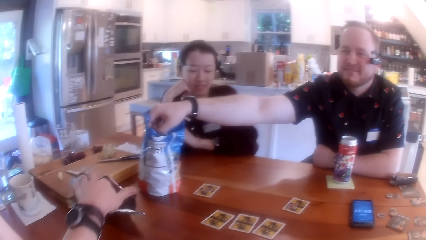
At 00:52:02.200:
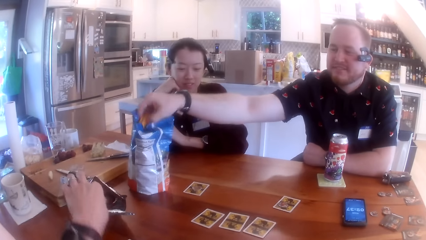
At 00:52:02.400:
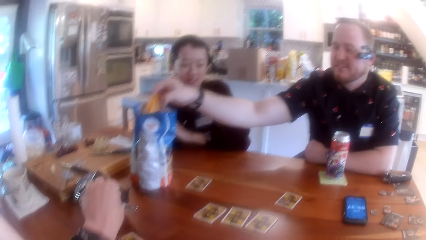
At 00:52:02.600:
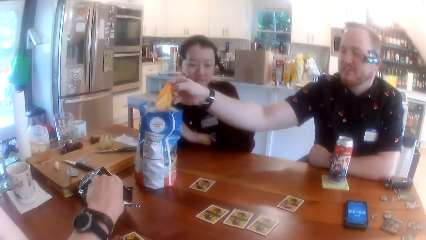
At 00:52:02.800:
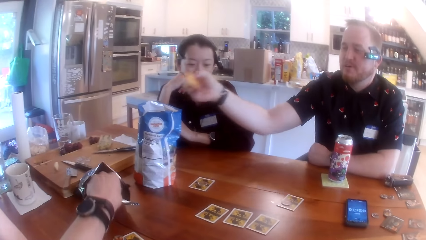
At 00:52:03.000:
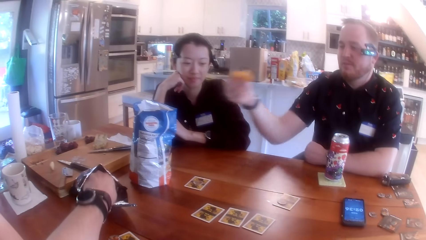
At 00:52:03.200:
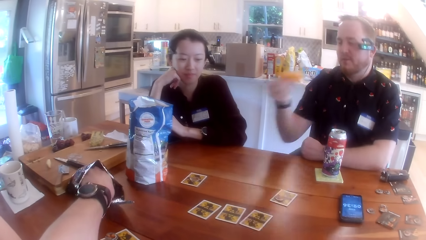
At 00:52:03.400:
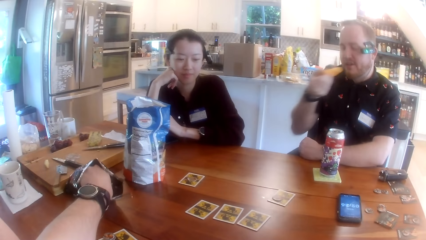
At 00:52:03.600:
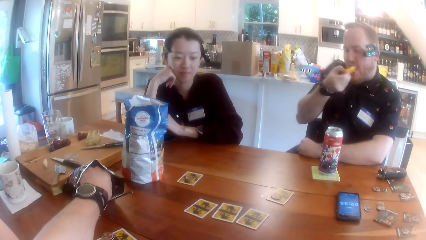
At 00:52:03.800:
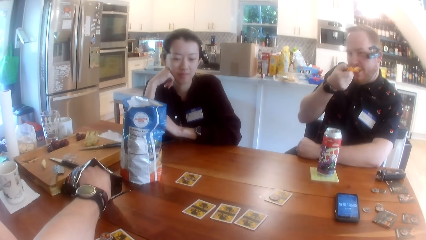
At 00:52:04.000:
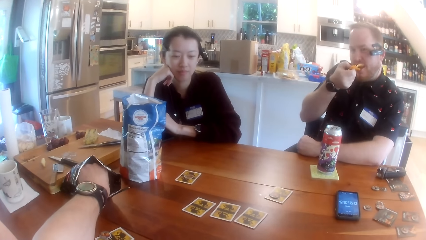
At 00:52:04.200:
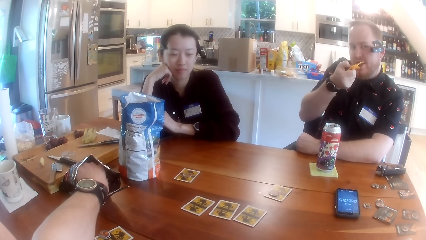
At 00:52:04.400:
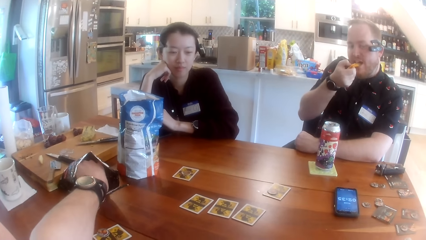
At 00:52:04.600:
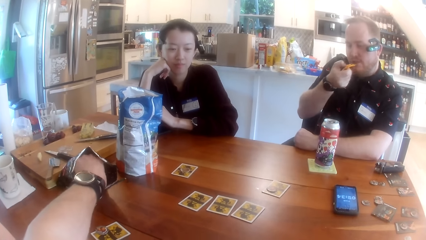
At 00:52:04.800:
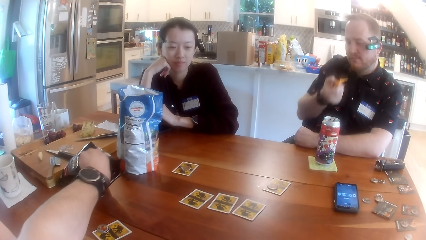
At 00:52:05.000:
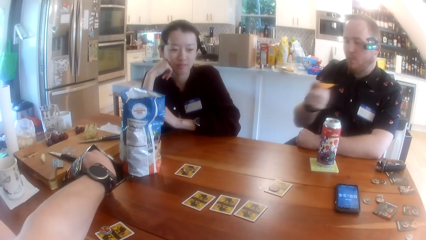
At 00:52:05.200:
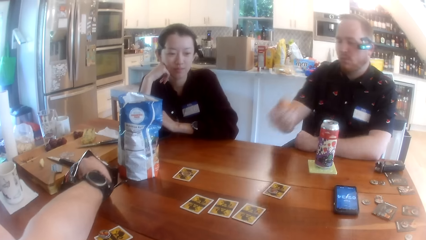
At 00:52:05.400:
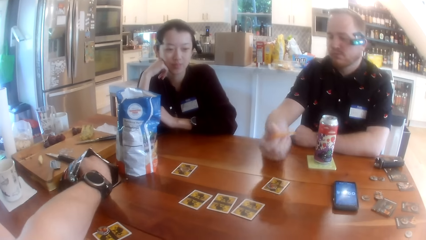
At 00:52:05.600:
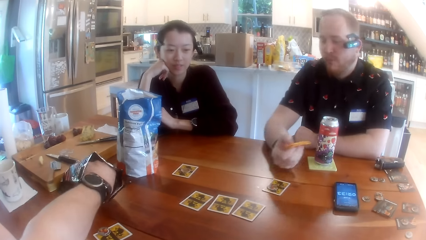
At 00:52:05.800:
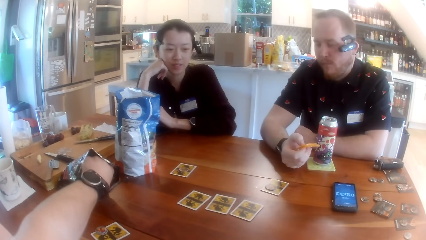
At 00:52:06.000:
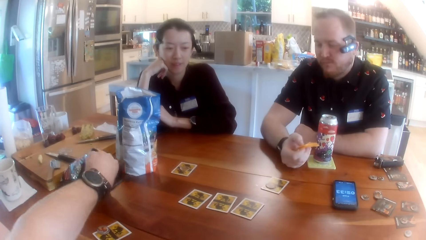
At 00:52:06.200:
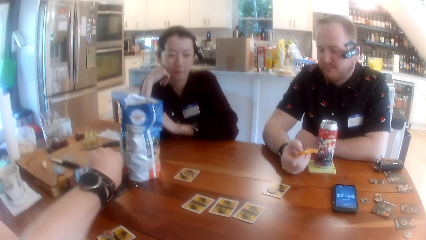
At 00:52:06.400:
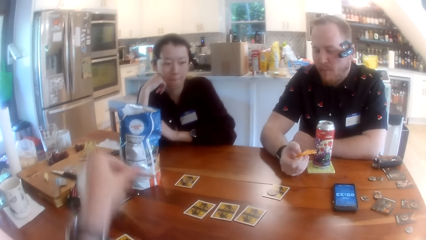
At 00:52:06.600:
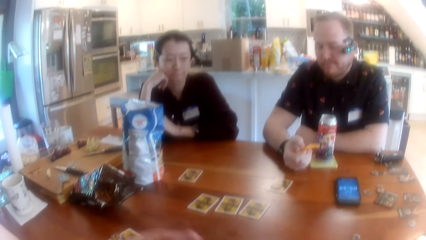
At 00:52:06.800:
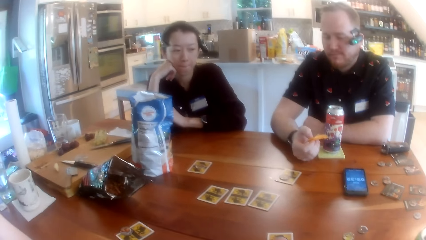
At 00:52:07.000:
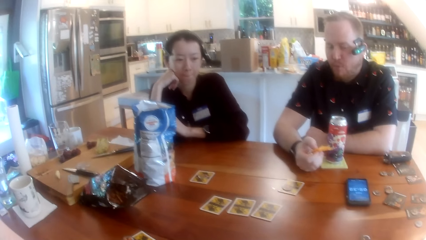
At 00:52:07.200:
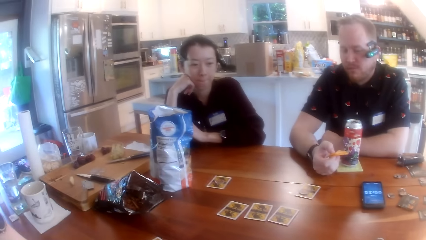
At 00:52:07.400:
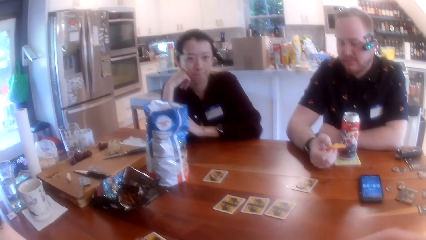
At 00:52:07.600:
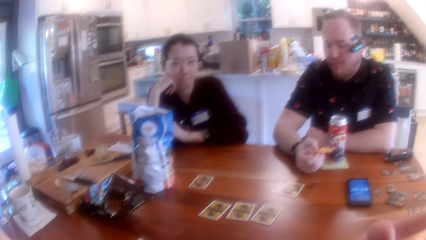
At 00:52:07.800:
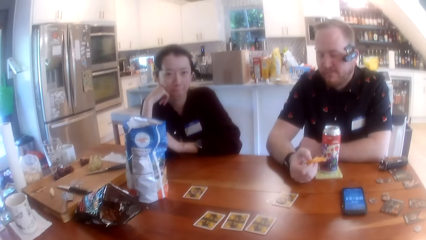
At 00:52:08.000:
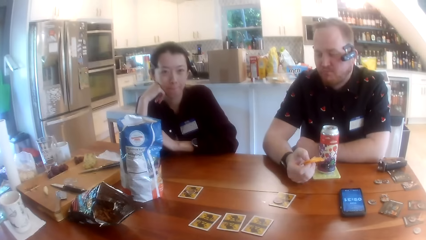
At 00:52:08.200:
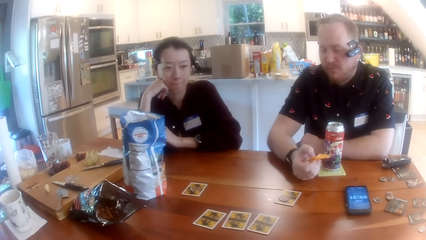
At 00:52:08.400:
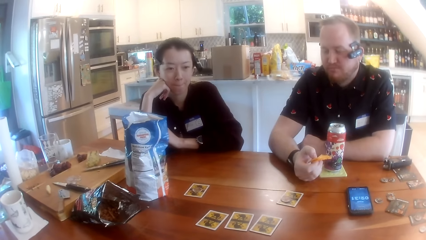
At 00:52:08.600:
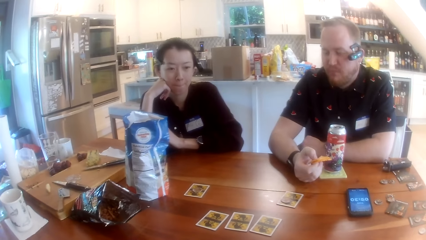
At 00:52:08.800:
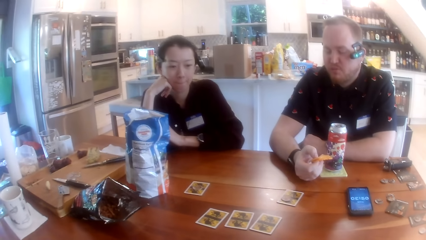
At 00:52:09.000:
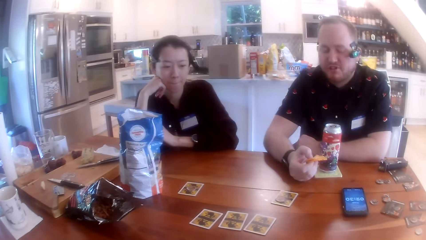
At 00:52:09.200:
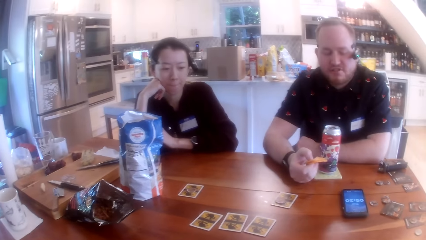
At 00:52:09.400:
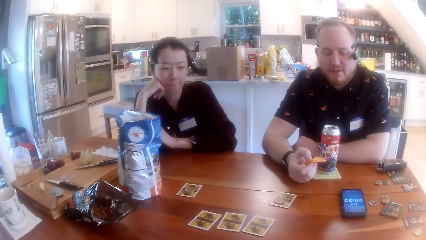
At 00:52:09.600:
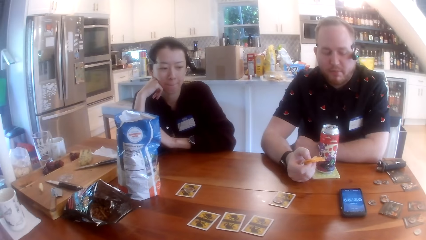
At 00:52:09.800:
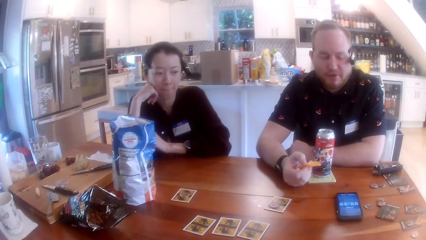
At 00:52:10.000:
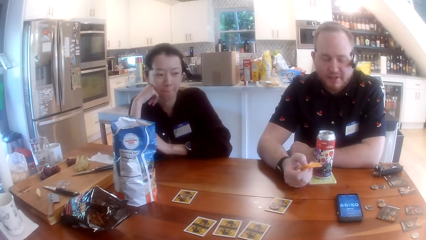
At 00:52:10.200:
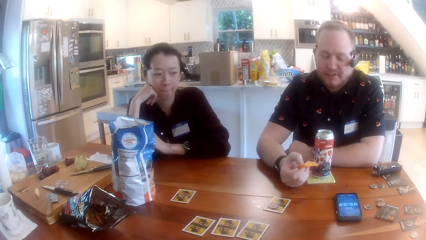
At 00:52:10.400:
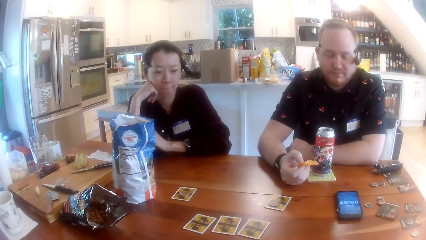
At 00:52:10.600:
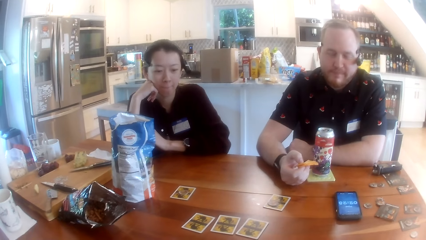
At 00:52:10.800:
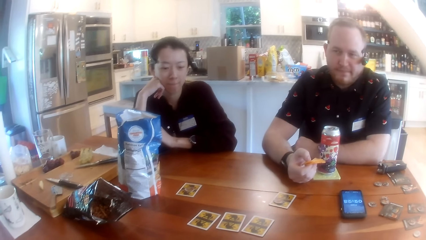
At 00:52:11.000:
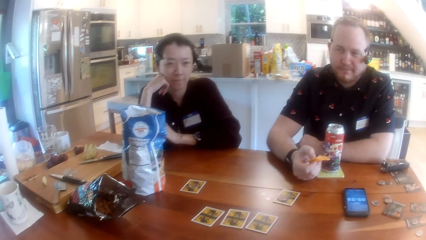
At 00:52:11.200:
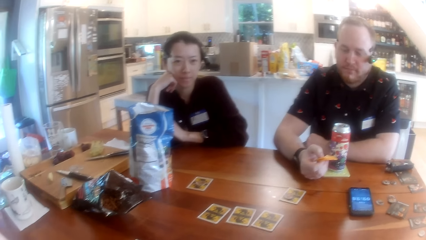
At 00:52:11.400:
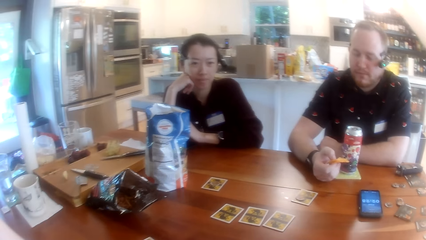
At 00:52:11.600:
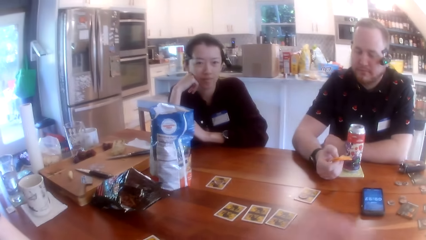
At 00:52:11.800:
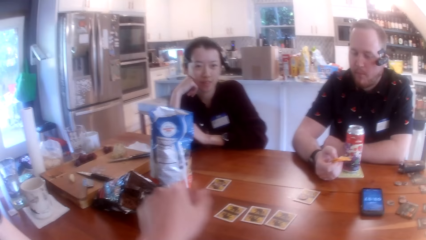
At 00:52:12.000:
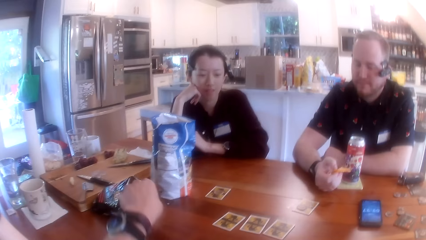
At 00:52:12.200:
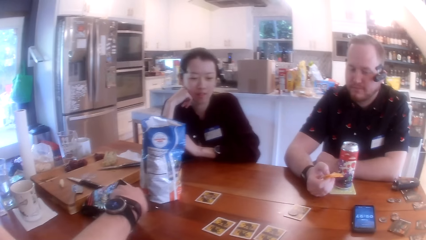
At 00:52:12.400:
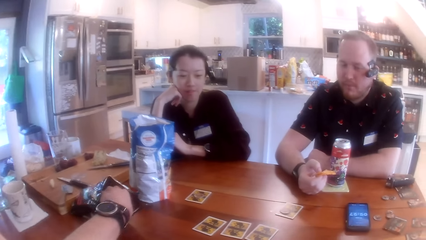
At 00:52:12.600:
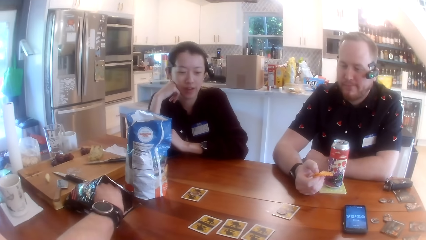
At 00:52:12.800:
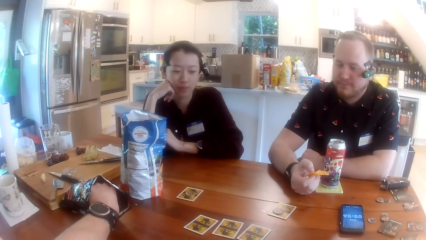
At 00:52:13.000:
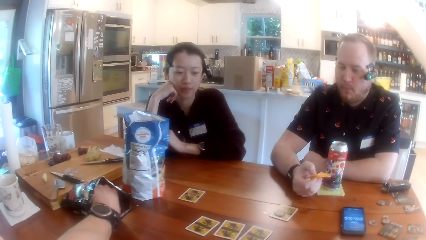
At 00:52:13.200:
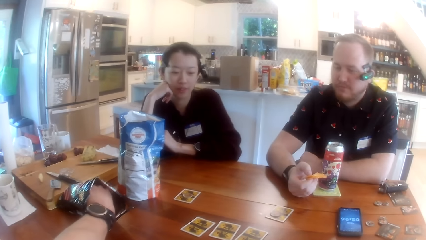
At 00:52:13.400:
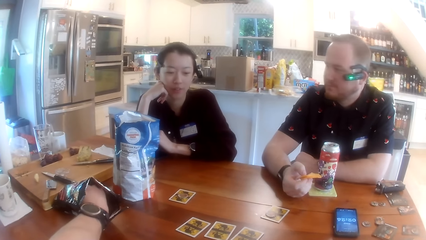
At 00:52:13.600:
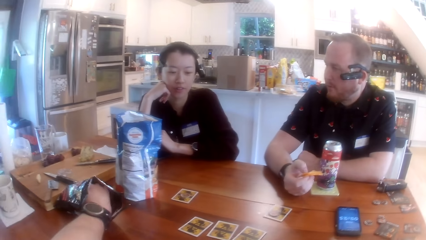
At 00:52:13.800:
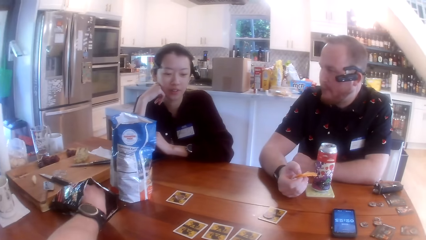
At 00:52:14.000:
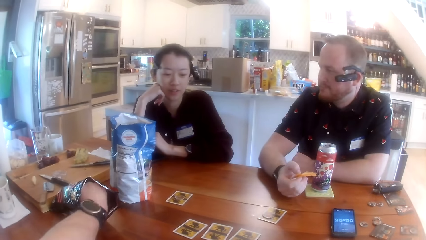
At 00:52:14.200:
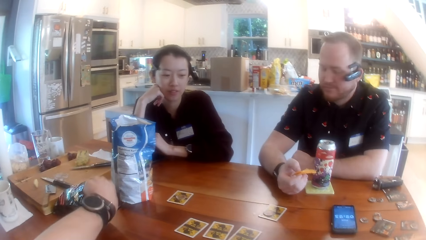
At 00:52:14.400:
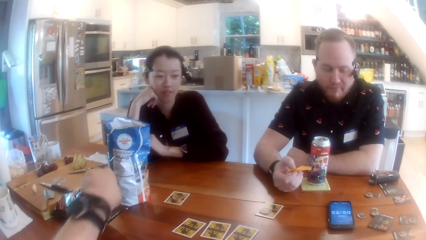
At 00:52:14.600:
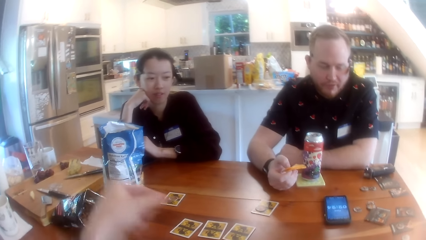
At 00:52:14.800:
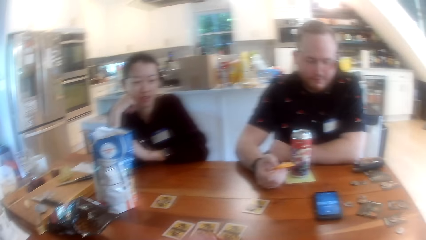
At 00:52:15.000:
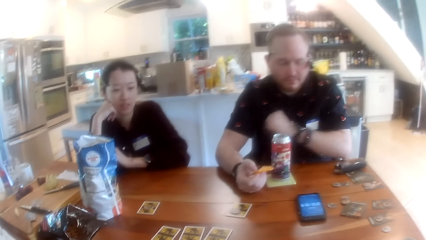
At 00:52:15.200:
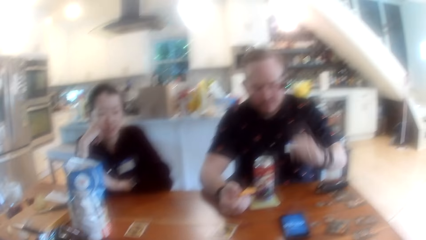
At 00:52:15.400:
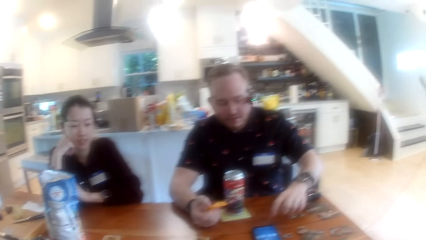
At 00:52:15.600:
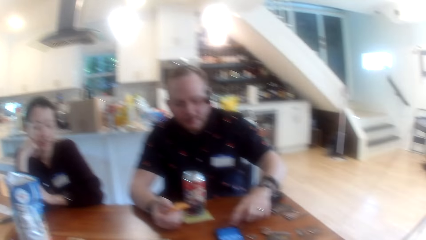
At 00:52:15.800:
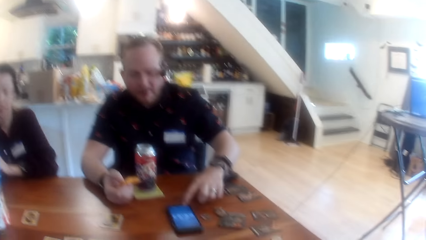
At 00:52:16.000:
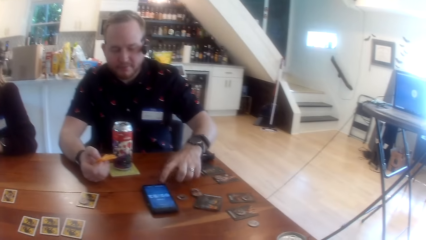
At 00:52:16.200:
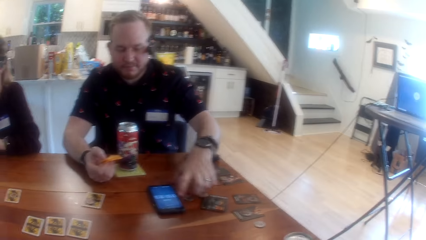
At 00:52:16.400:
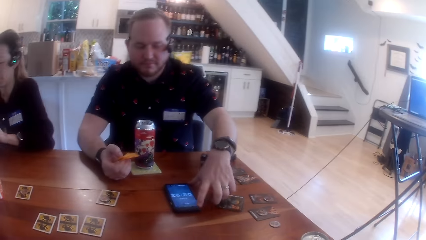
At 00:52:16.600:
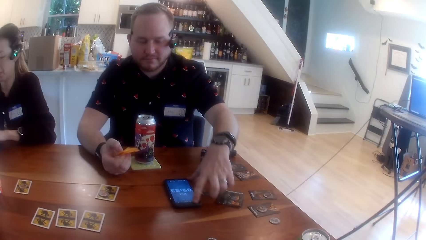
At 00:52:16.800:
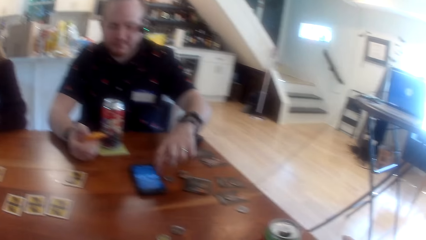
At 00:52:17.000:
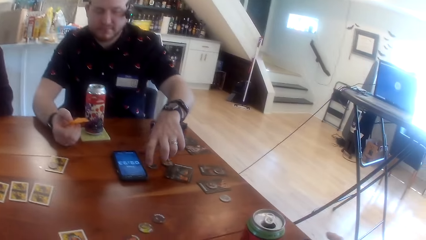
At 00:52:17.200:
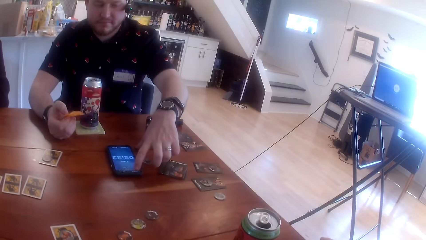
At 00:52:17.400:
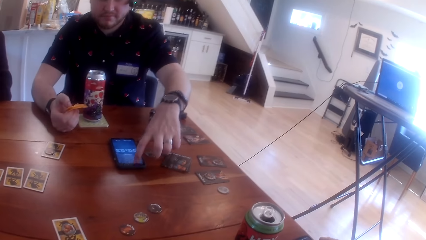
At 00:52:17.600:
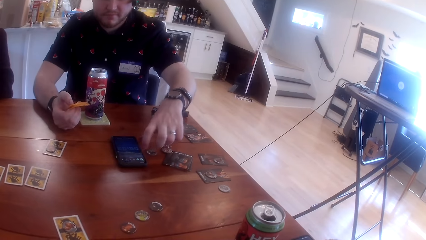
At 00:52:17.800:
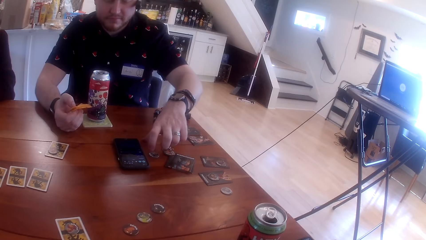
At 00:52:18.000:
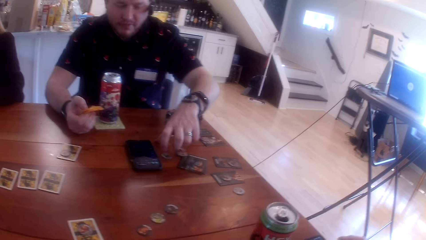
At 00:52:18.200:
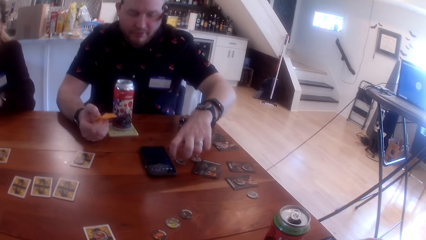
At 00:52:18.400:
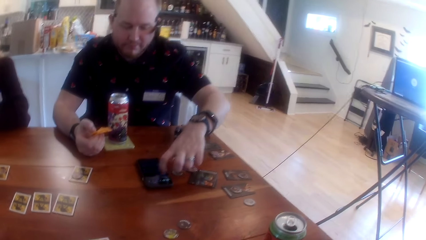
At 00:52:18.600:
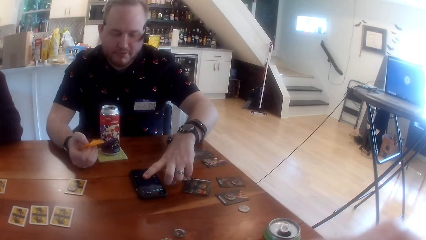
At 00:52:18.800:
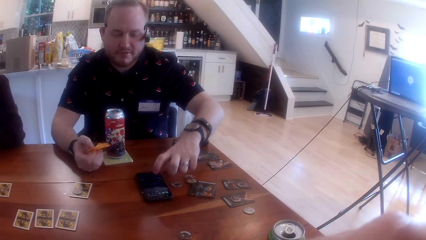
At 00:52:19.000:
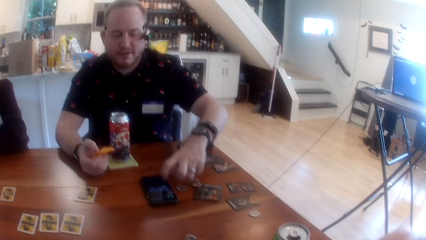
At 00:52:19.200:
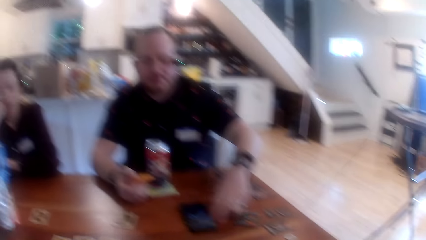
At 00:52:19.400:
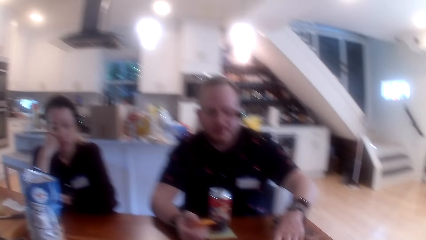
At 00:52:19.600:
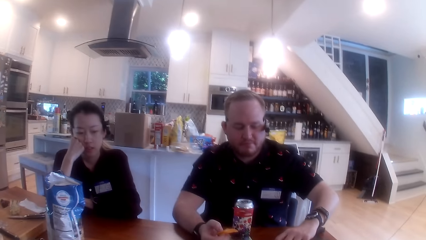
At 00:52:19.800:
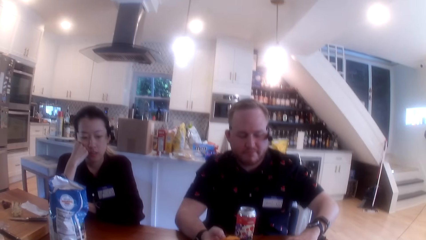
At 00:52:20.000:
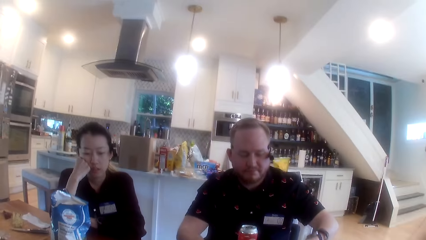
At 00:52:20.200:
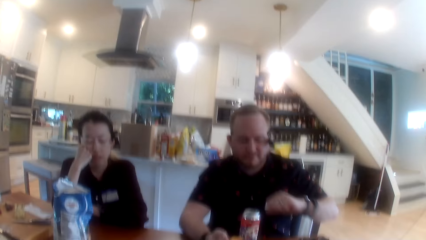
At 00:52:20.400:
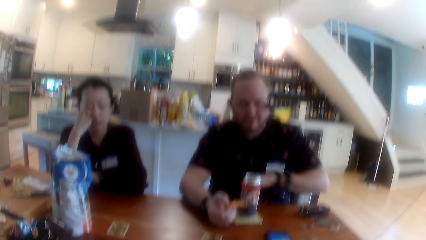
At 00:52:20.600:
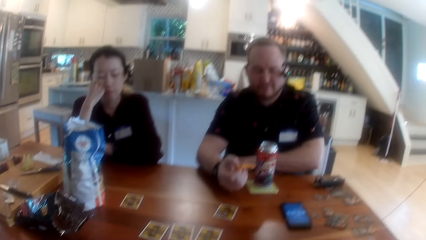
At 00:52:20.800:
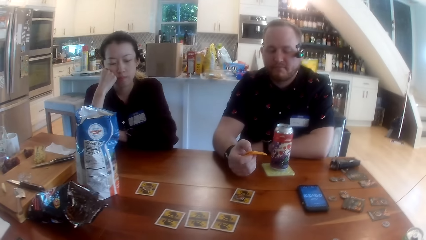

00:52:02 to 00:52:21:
The camera wearer picks chips from the bag of chips on the table with his left hand. A man puts the chips in his right hand into his mouth. The camera wearer puts the chips in his left hand into his mouth. He picks chips from the bag of chips on the table with his left hand. He interacts with the man, a woman and another woman at the table. The man operates the phone on the table with his left hand. The camera wearer looks at the cards on the table.
